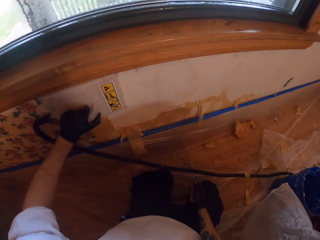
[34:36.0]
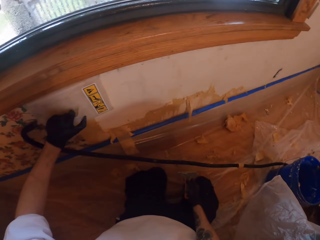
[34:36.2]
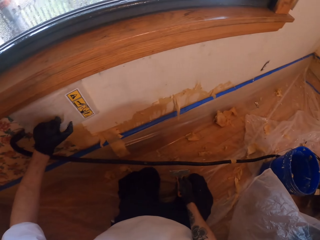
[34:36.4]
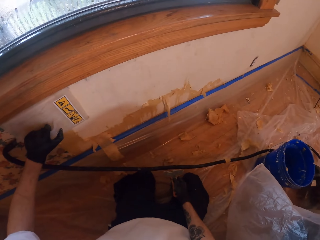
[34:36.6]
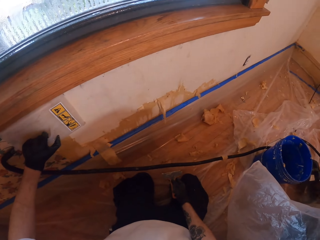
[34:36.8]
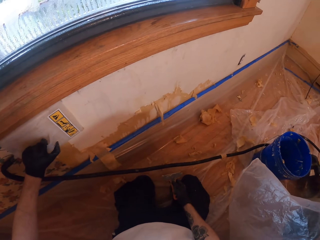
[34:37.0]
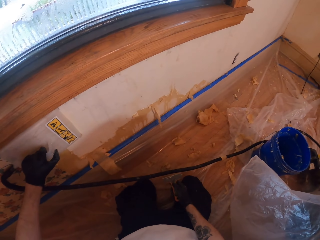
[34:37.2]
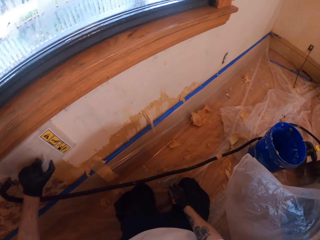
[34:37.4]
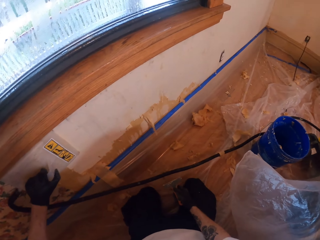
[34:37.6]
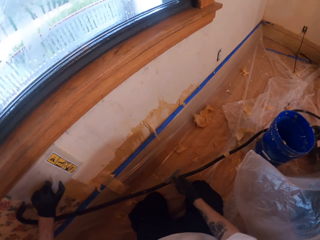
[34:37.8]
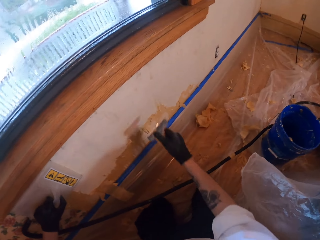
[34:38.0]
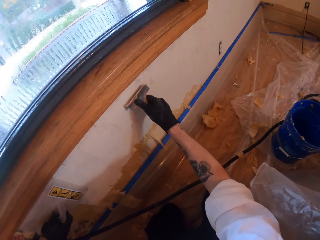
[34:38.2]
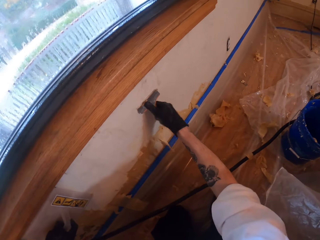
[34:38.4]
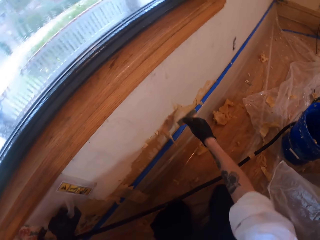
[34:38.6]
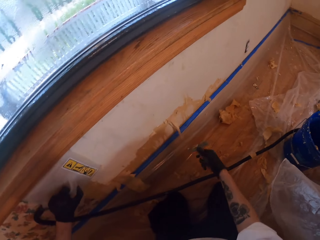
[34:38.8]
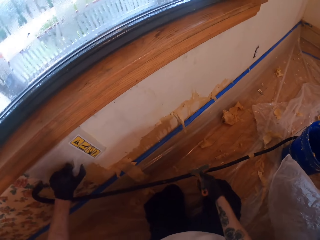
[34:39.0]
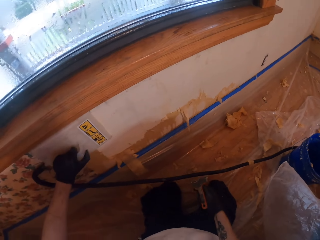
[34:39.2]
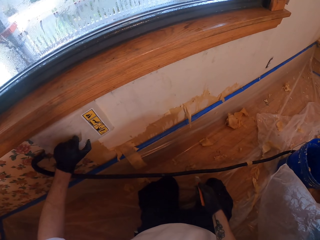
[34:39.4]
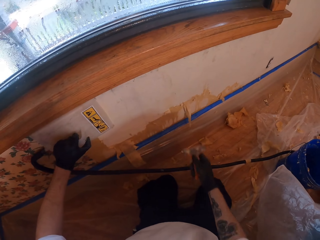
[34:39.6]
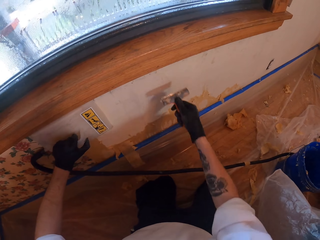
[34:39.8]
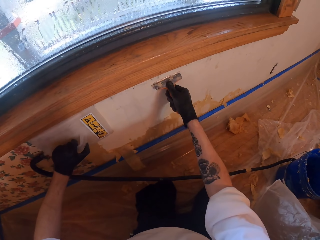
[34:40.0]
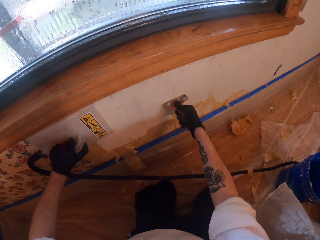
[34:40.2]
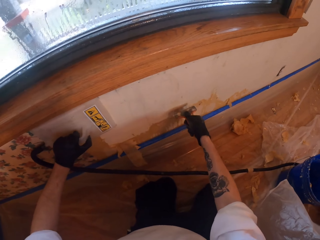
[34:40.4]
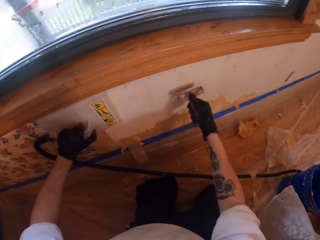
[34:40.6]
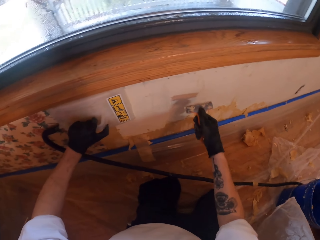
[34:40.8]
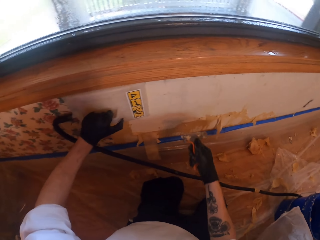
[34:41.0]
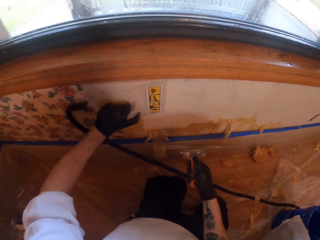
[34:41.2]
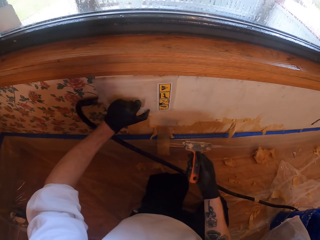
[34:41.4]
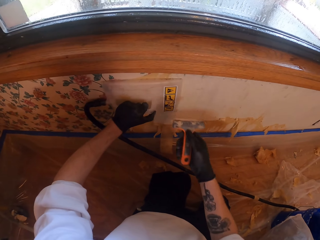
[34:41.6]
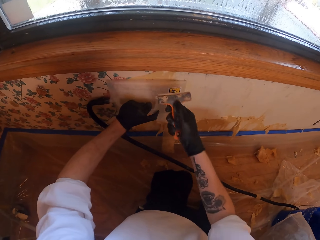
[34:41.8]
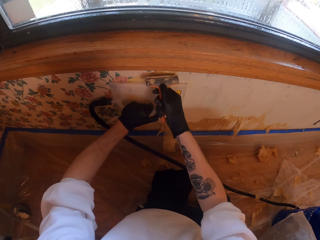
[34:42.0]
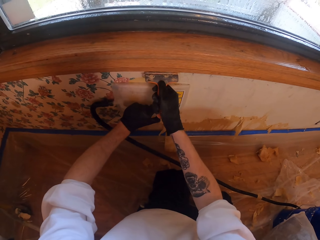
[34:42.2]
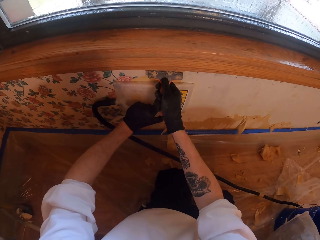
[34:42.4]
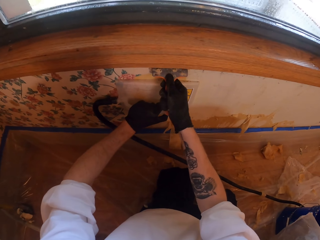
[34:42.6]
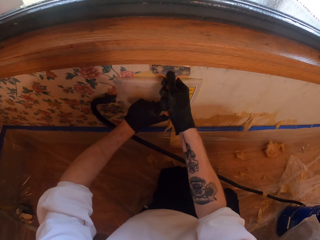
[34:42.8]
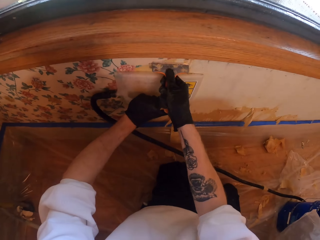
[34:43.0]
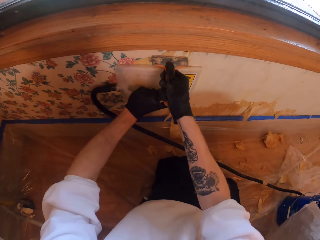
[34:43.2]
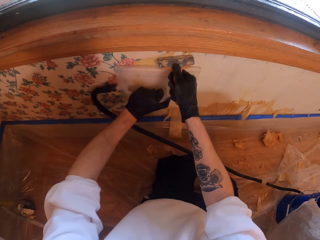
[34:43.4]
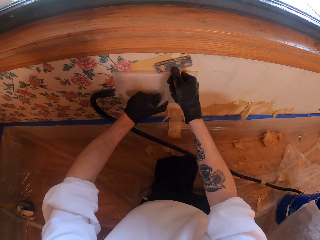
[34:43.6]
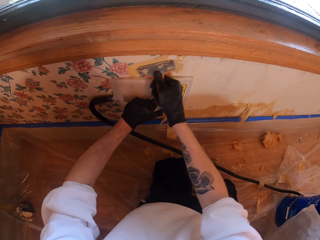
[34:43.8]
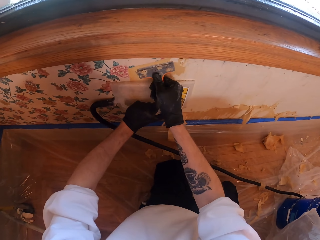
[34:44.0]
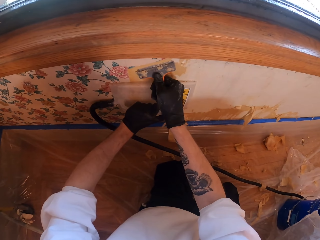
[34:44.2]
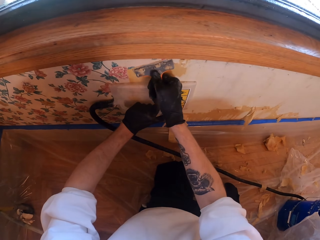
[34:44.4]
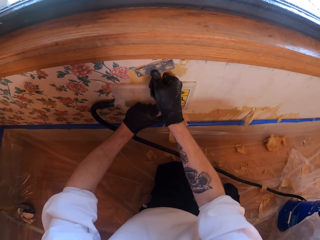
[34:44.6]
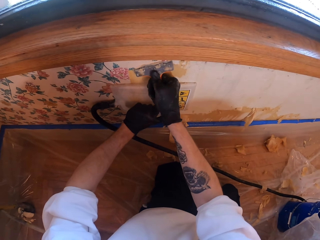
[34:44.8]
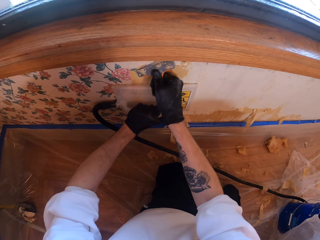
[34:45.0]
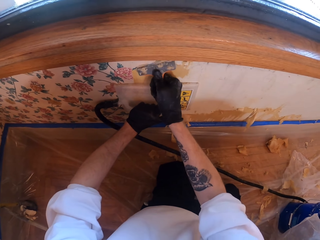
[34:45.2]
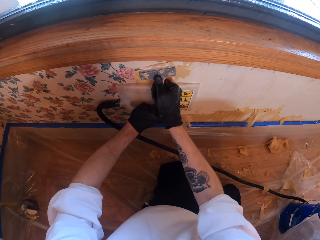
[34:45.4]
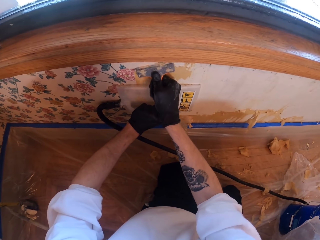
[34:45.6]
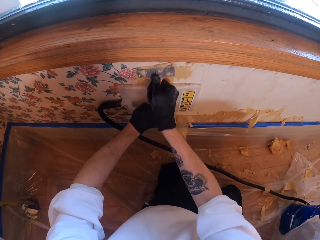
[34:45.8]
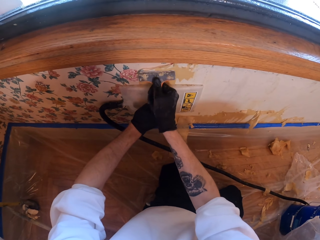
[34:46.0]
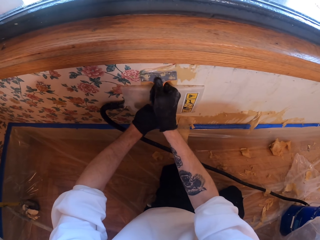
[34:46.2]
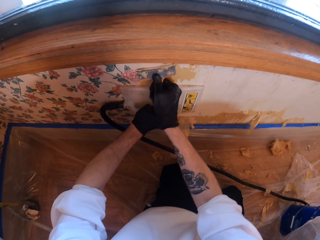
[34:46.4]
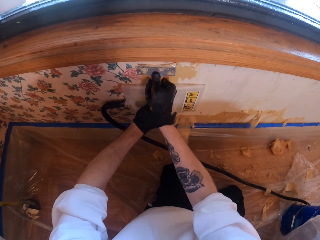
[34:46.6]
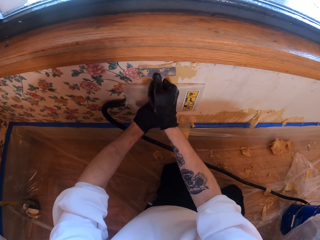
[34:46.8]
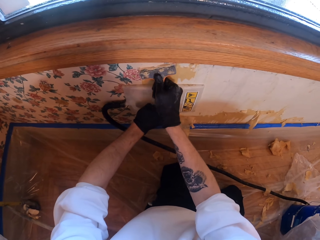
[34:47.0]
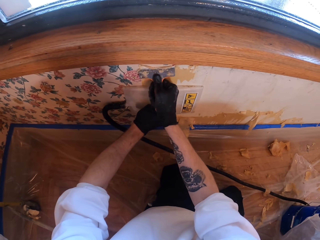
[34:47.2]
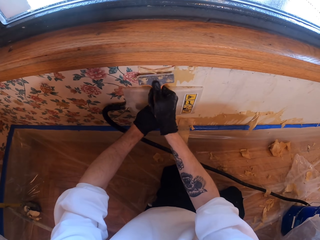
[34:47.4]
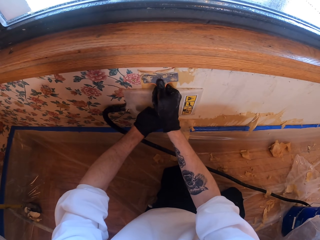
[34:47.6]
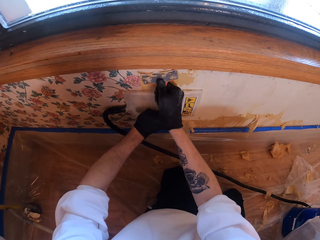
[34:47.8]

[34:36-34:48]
The camera wearer scrubs the wall. They remove paint from the wall.

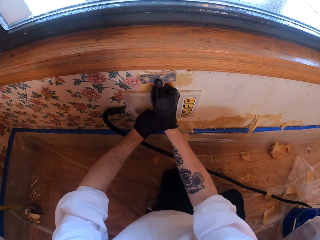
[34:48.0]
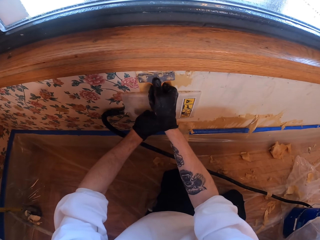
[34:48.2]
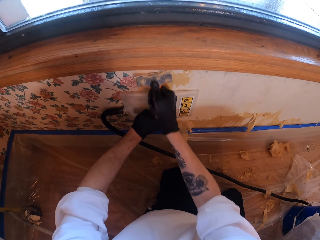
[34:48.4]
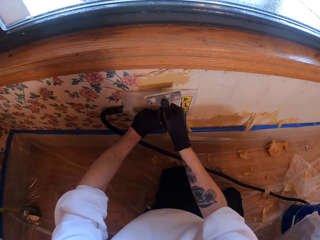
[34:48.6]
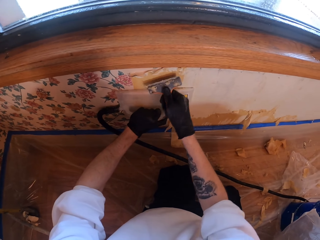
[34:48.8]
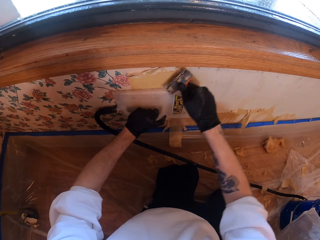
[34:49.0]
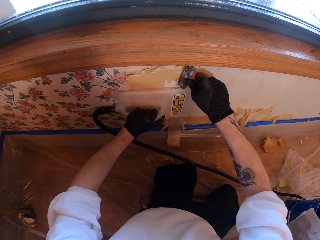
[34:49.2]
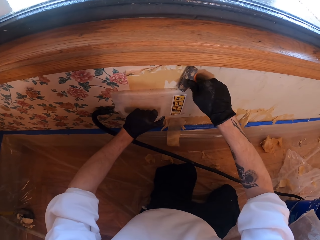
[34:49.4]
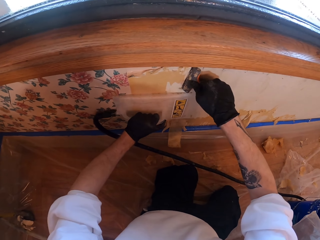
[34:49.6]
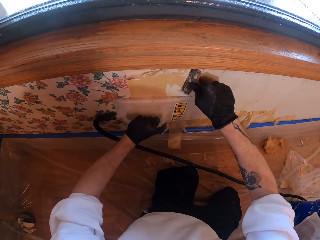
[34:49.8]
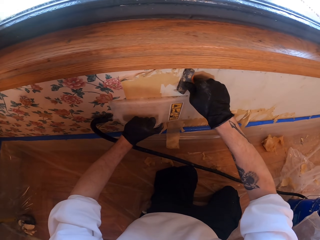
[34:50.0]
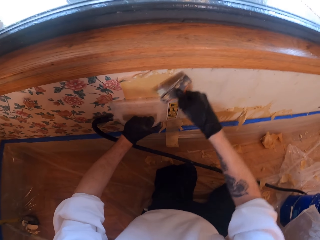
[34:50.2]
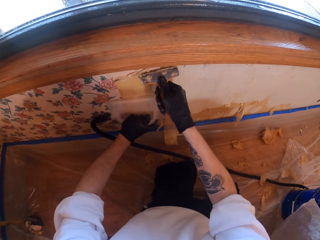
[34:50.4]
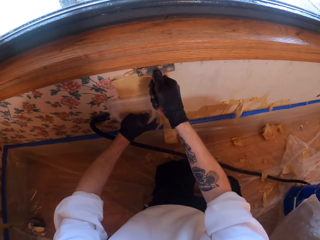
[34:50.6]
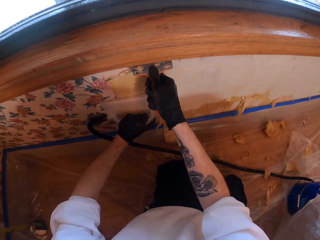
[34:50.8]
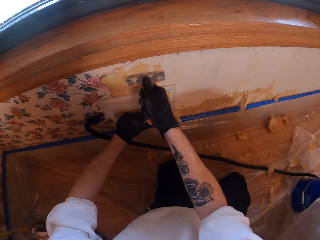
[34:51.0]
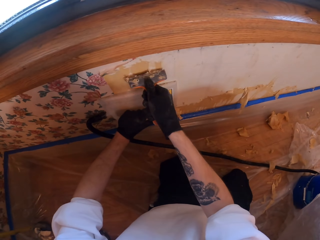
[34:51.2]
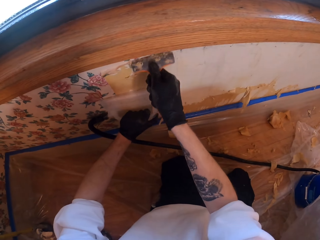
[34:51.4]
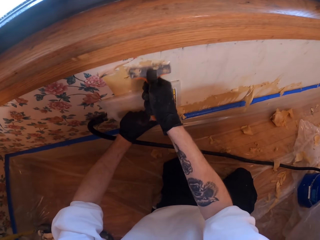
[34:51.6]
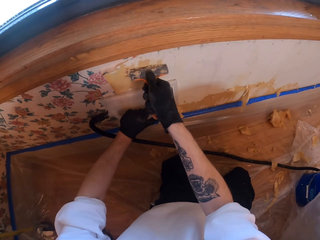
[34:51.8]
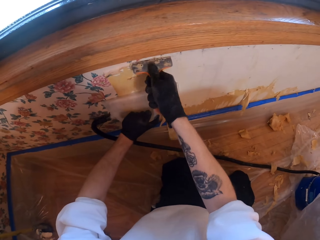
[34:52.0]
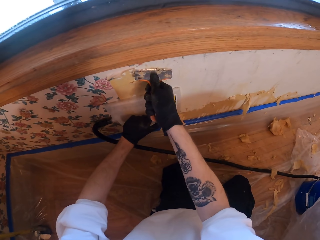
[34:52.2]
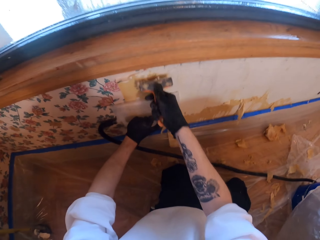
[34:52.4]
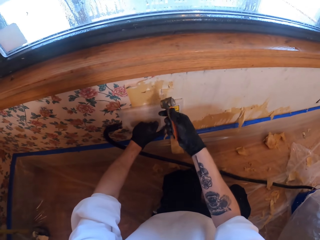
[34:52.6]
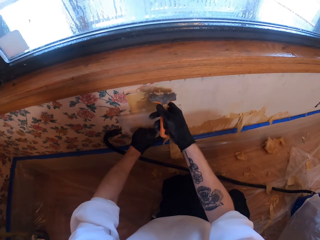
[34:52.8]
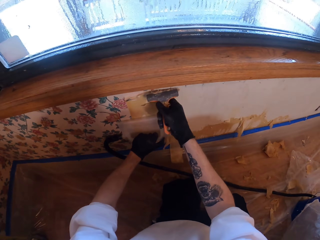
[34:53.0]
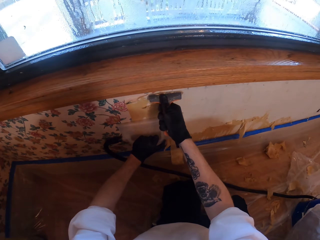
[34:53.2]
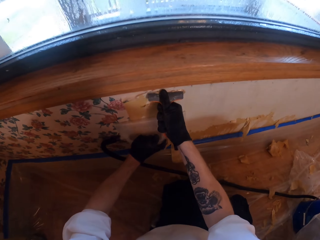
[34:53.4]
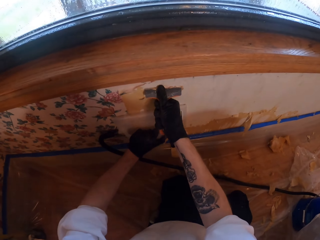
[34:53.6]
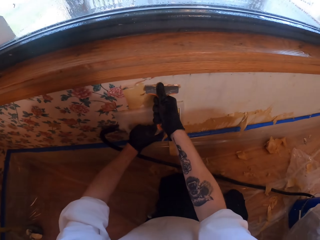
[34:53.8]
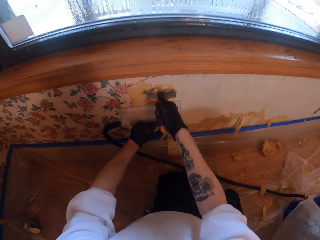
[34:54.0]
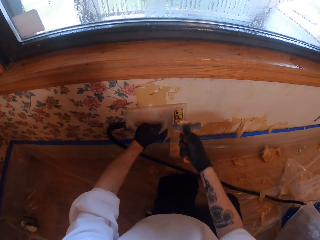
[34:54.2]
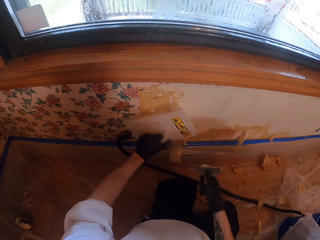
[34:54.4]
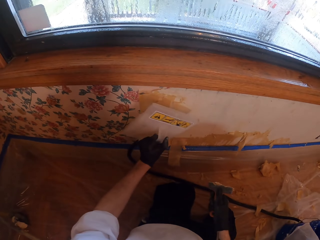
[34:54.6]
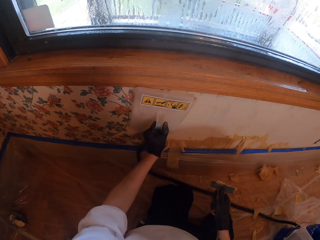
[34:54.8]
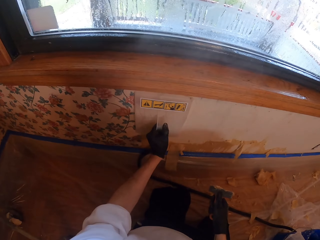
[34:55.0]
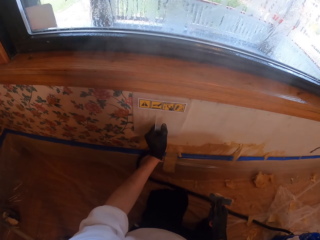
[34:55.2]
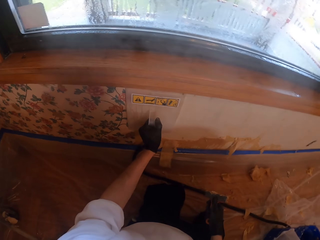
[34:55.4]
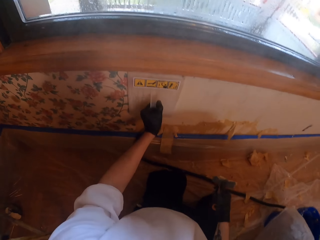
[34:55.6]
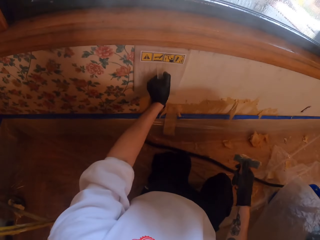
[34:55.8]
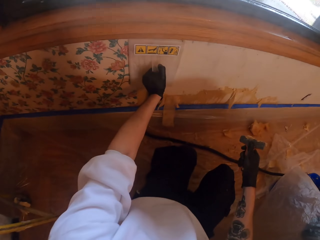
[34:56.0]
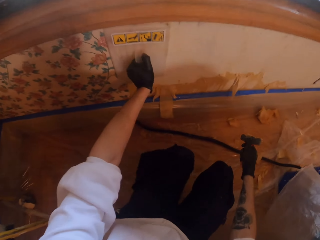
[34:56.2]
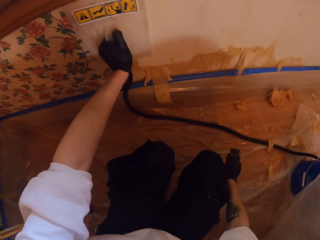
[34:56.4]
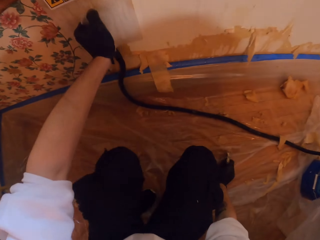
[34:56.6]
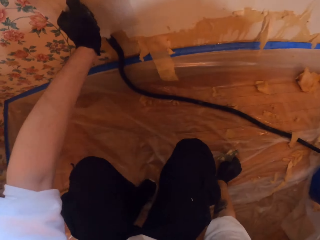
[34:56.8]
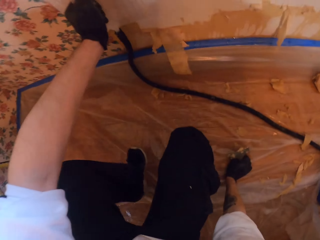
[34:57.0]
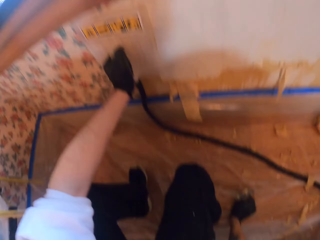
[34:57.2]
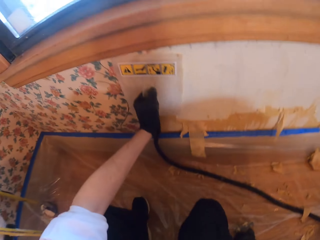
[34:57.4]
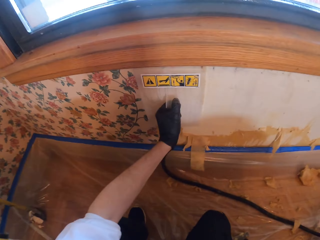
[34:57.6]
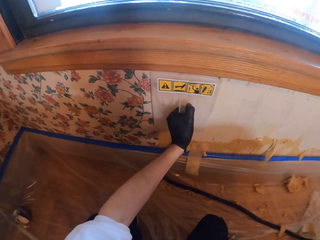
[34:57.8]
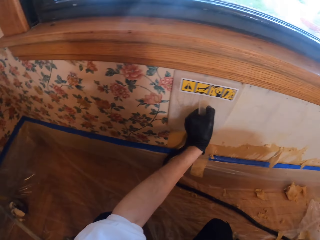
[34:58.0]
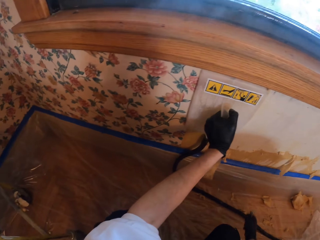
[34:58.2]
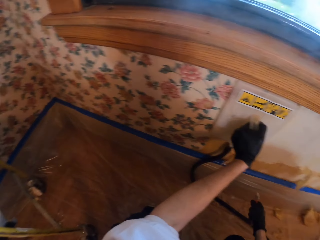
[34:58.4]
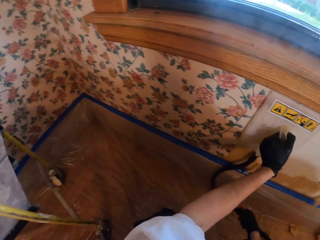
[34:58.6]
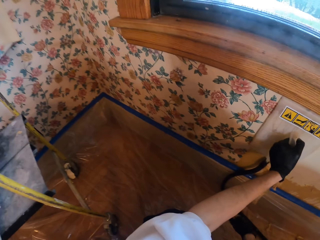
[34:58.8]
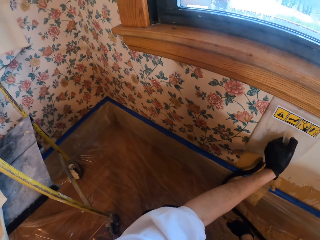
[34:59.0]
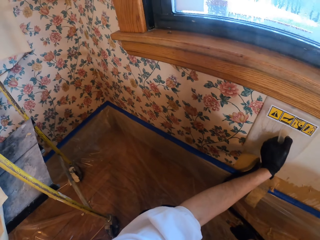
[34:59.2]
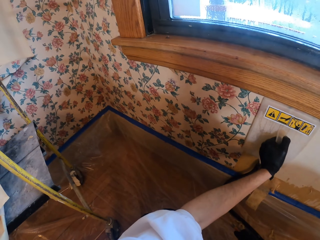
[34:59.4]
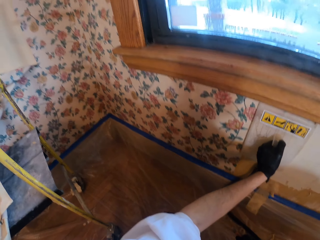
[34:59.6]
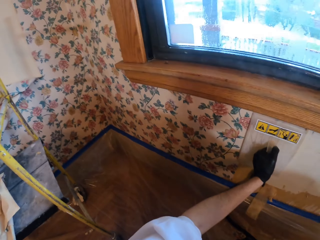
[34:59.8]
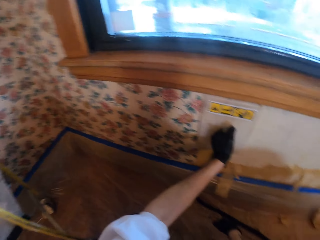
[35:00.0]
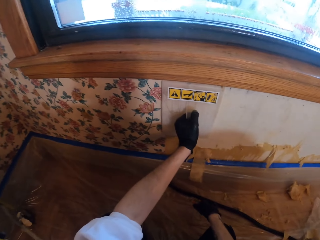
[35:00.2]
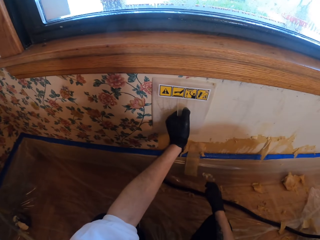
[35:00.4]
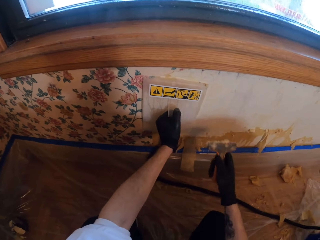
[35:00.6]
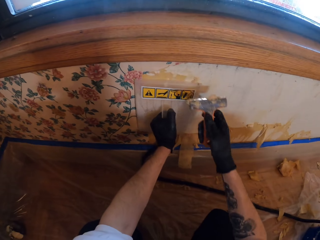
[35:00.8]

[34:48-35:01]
The camera wearer puts the leveler on the wall. They sit down. They hold the steamer on the wall. They look around.
